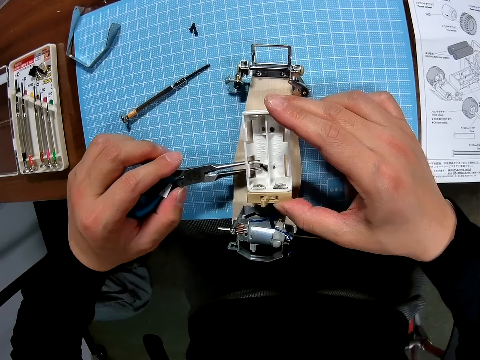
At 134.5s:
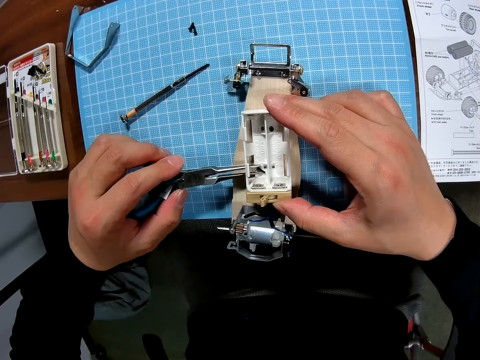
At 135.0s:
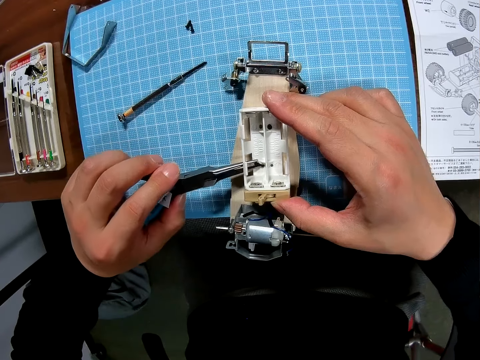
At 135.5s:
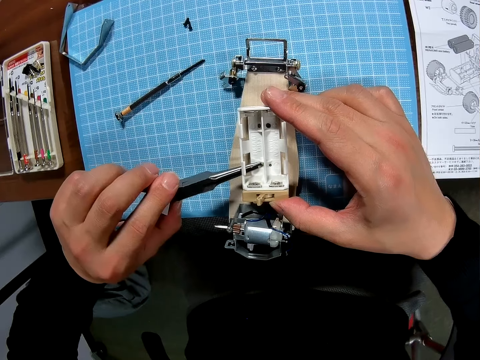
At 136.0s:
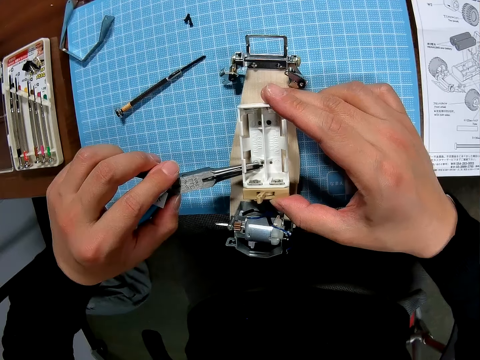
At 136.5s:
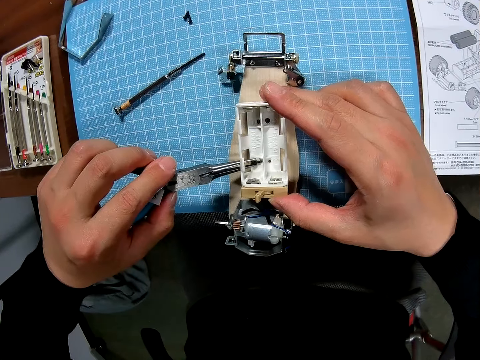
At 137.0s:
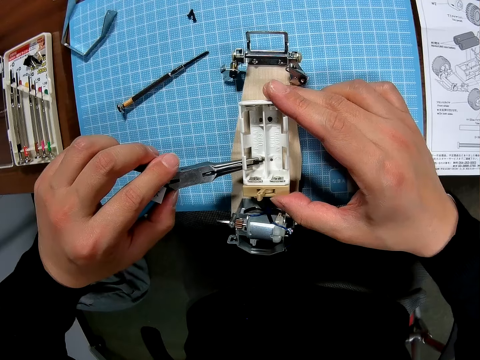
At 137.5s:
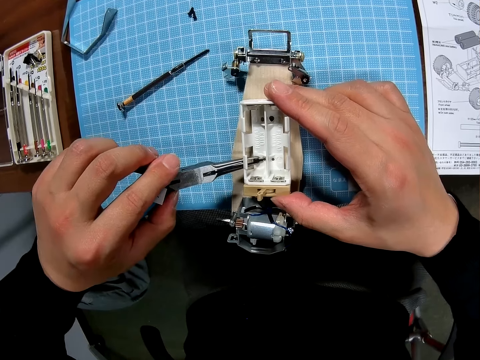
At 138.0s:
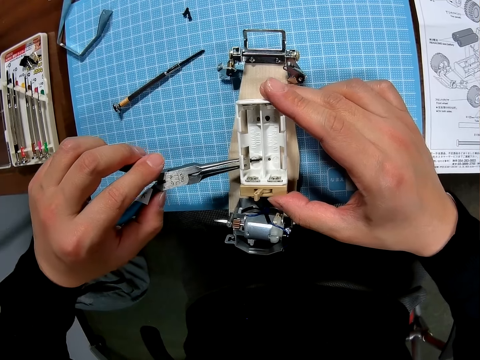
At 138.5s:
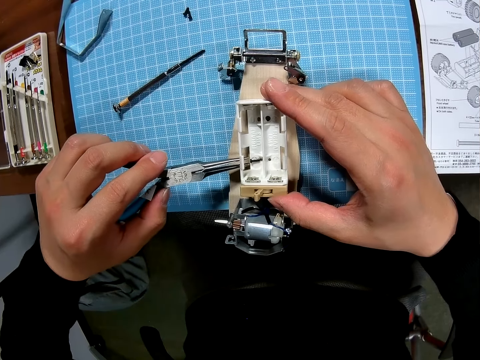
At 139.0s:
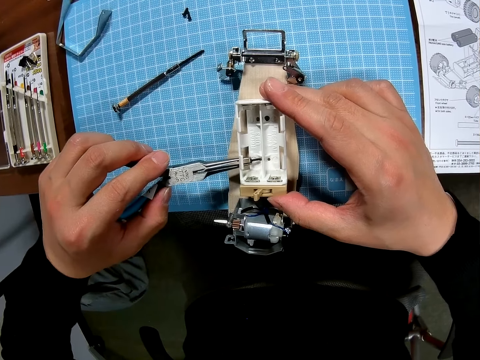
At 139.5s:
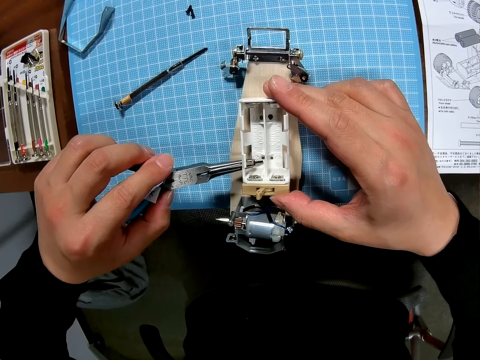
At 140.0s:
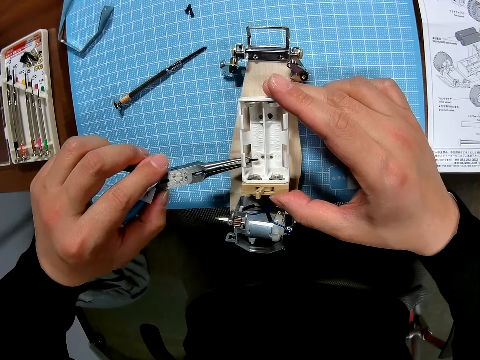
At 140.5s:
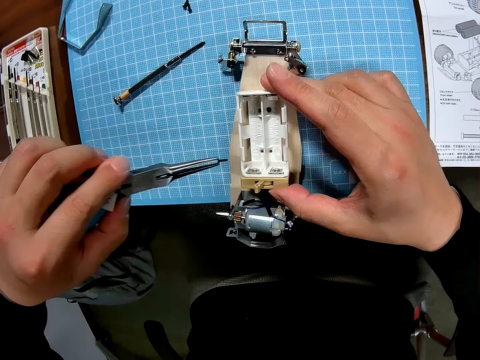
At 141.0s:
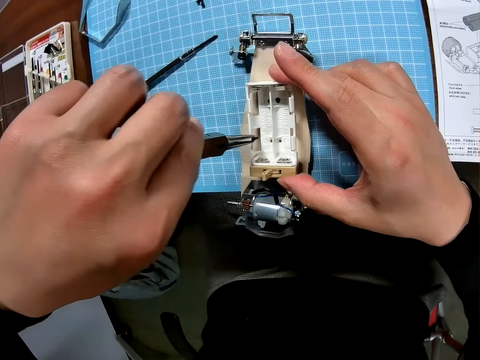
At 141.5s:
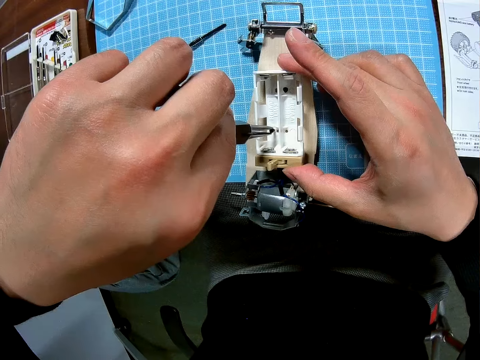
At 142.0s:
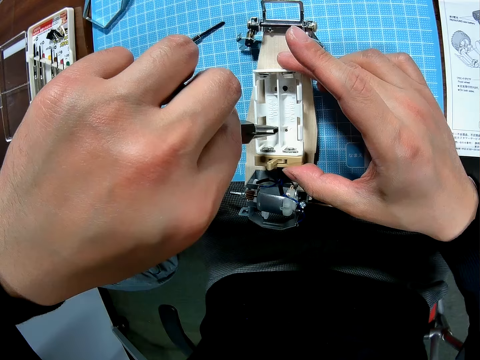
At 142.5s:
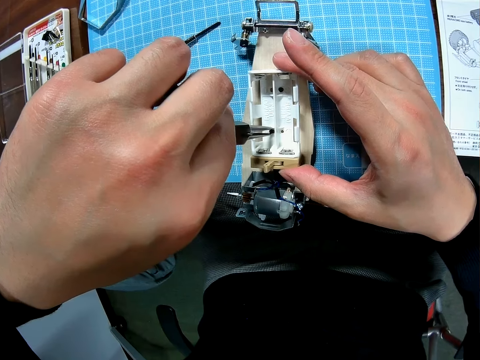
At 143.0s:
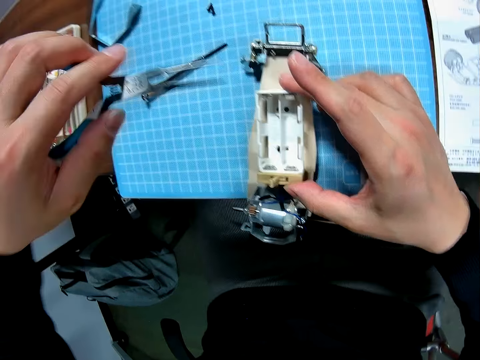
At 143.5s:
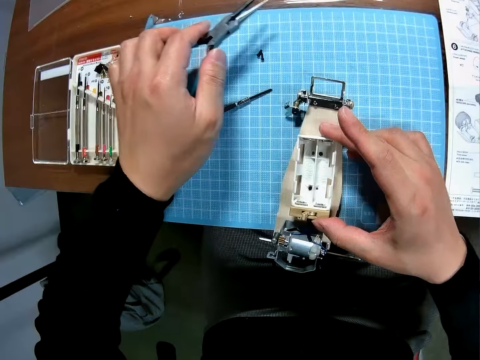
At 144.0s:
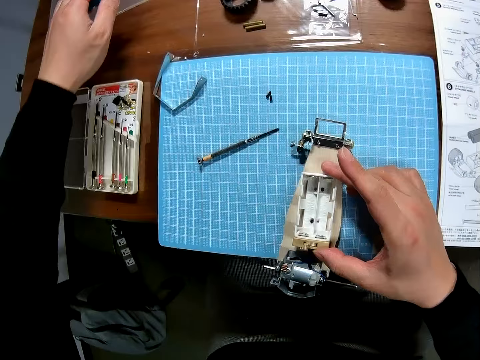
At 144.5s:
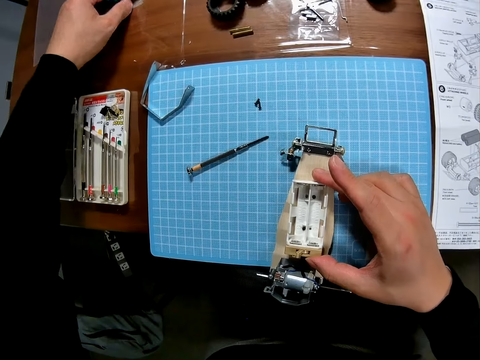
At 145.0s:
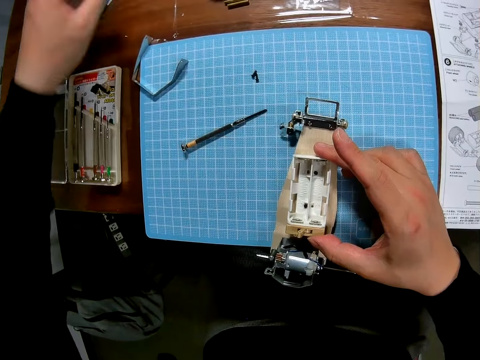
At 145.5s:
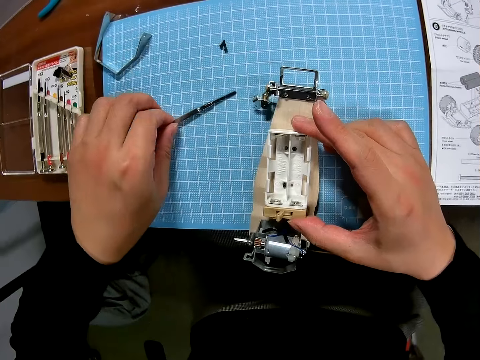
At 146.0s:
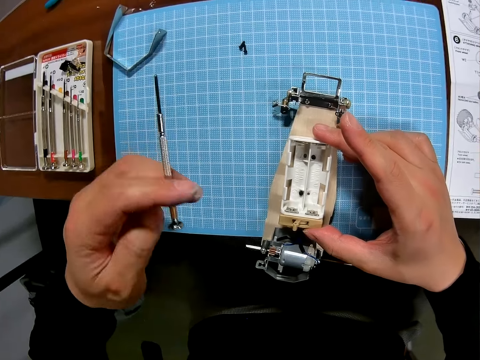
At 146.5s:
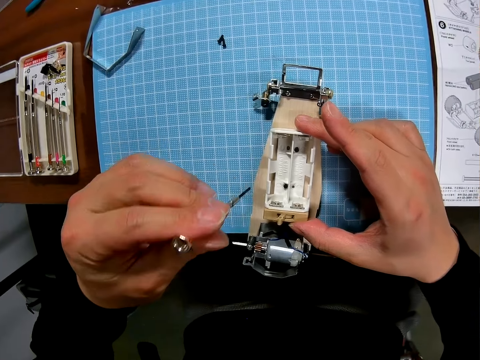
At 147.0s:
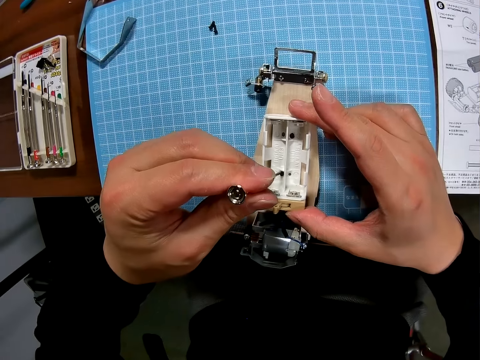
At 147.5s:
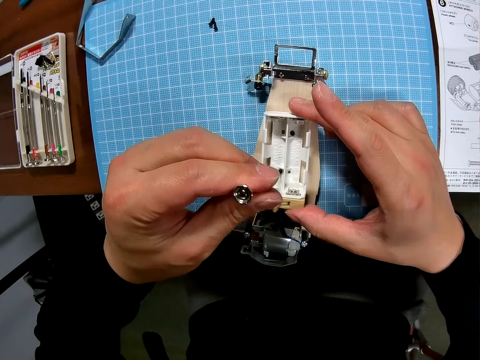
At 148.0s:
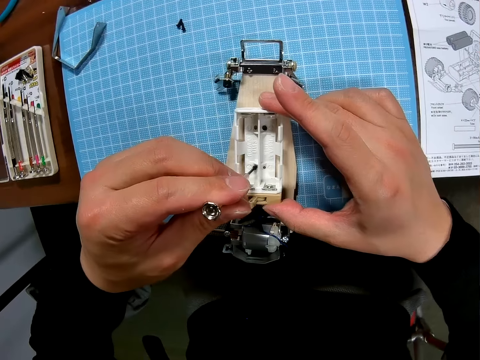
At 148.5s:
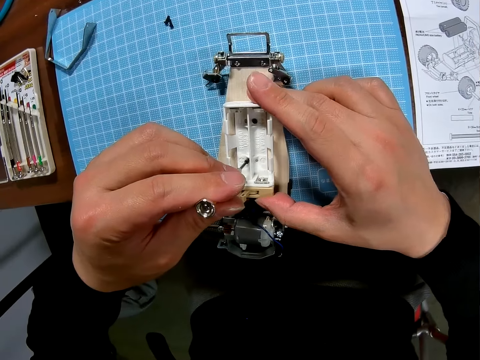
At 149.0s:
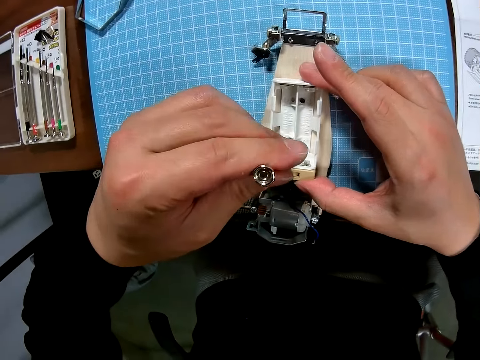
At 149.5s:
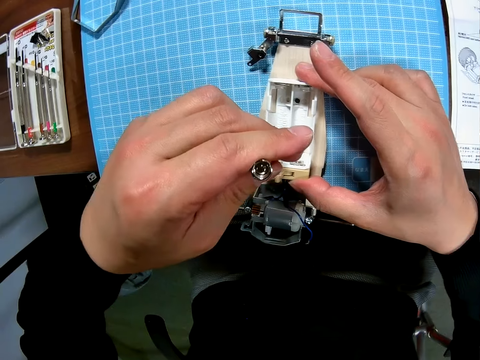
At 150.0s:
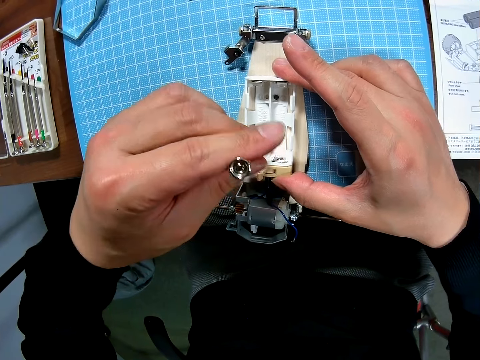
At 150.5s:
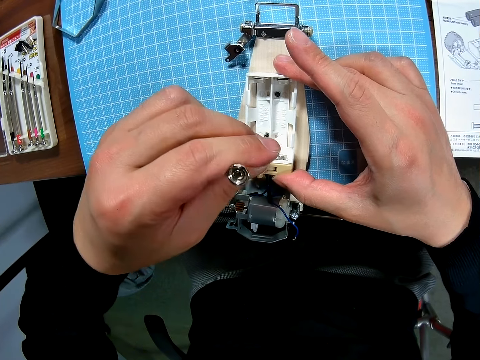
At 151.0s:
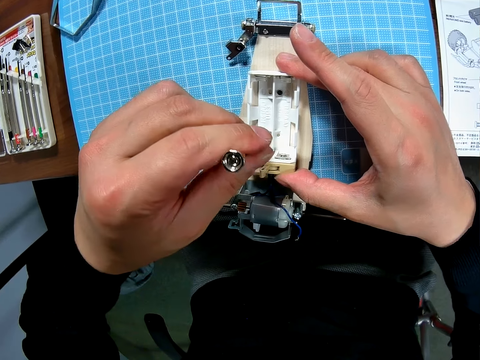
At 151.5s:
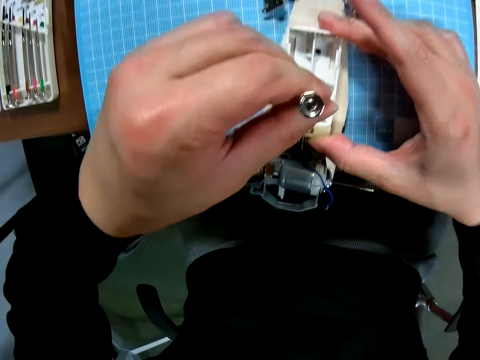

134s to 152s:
The camera wearer places the bolt in a spot on the toy with the pliers. They put the pliers down. They pick up the screwdriver from the table. They screw a bolt into the toy with the screwdriver.

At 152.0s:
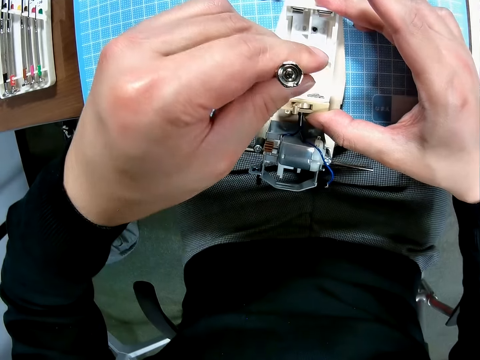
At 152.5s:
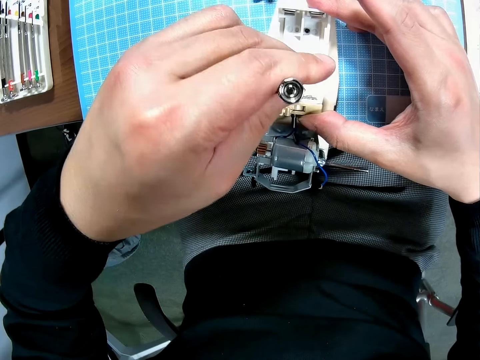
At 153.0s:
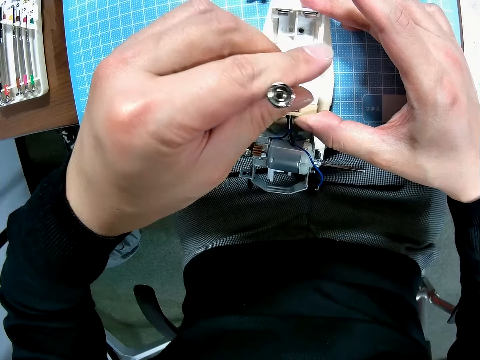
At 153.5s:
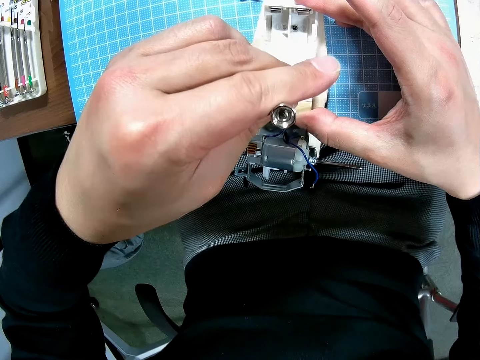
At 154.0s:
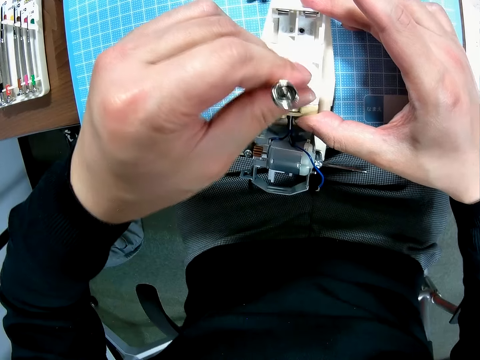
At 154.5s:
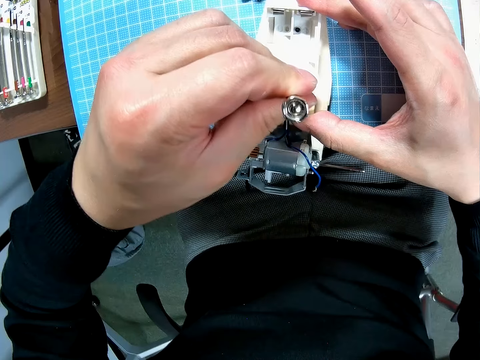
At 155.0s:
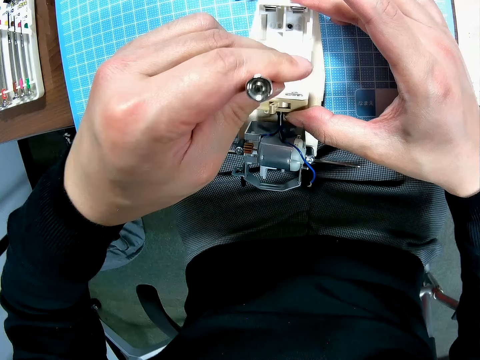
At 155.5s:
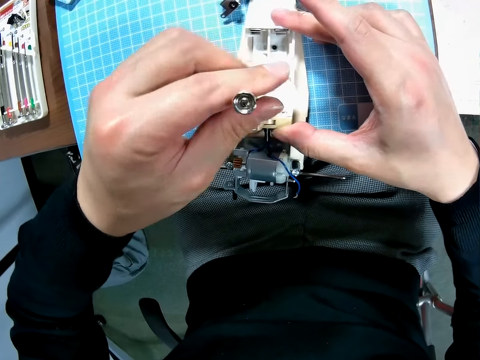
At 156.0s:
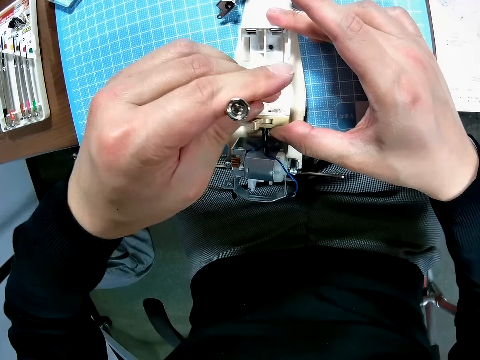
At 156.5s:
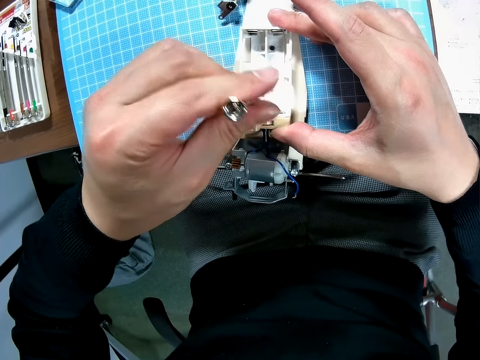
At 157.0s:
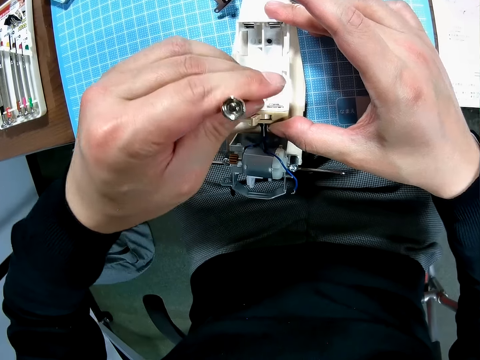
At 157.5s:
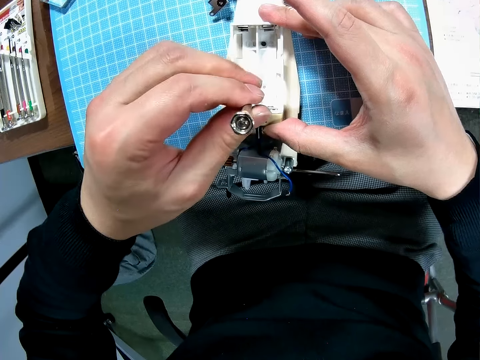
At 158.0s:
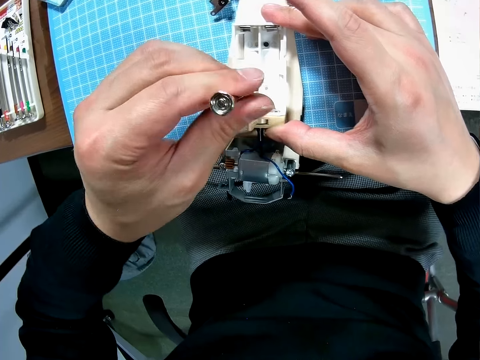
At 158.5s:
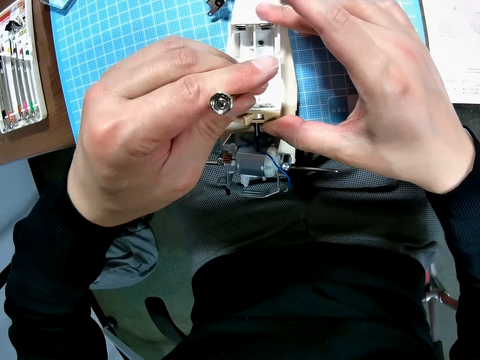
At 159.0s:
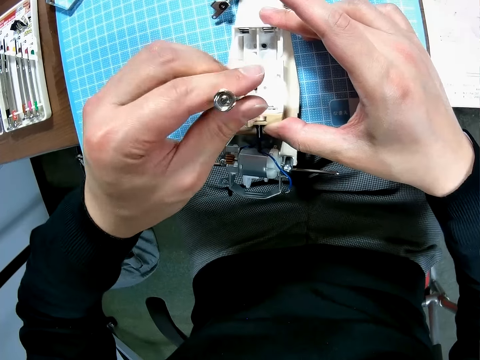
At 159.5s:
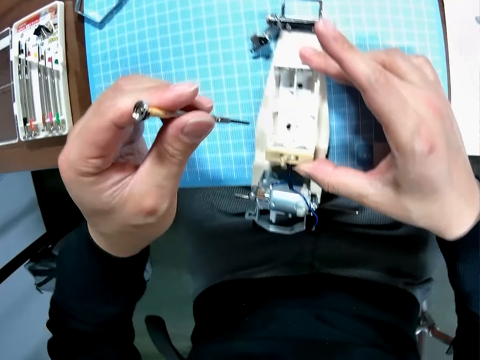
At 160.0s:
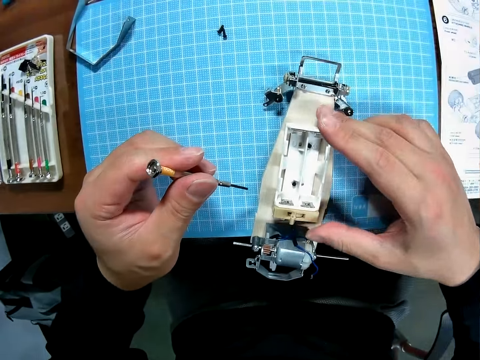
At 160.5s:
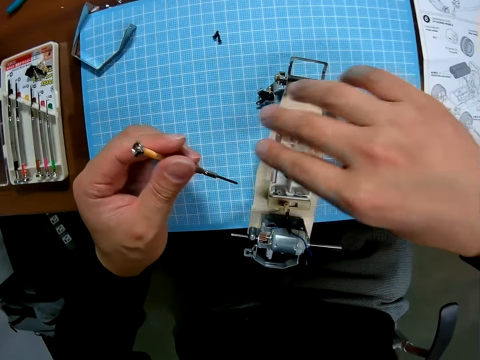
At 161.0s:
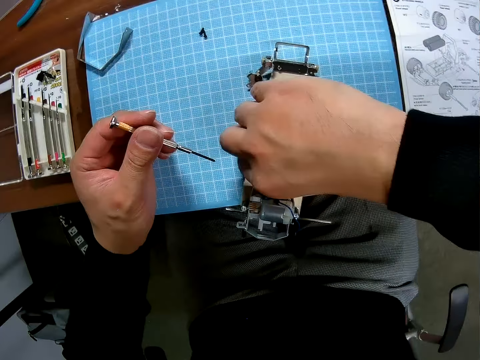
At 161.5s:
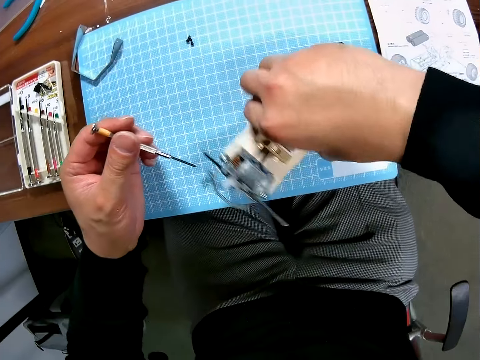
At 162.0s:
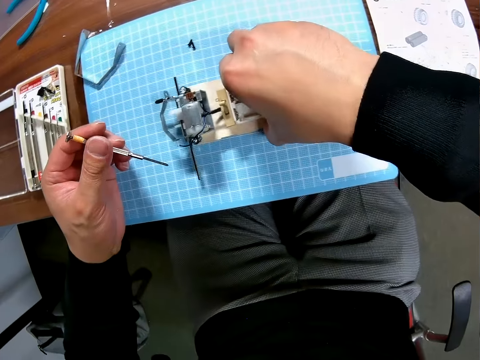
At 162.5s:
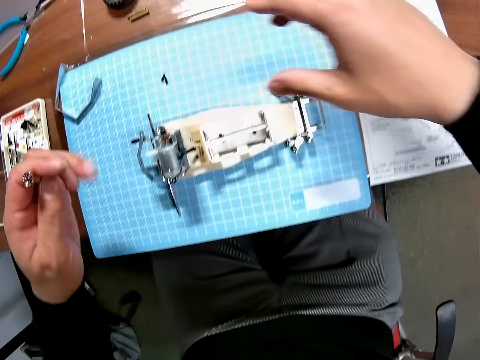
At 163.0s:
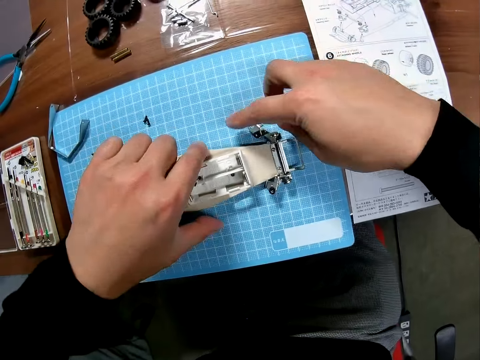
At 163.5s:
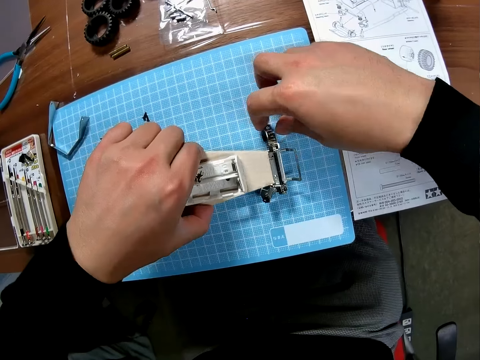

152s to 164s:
The camera wearer moves the toy on the table. He touches the toy with his hand.
